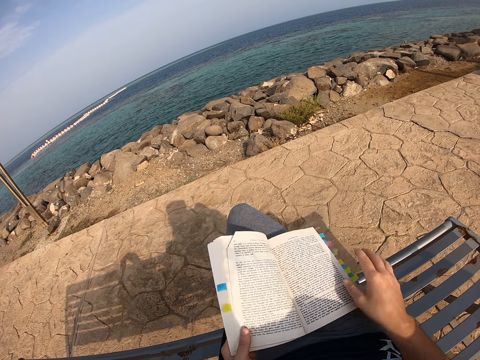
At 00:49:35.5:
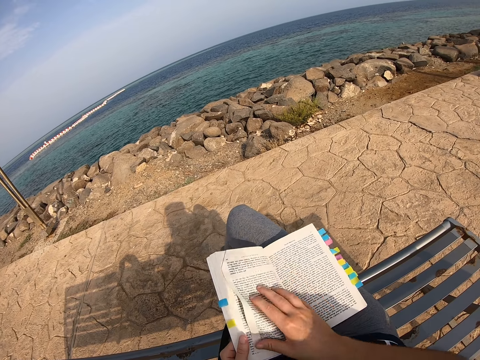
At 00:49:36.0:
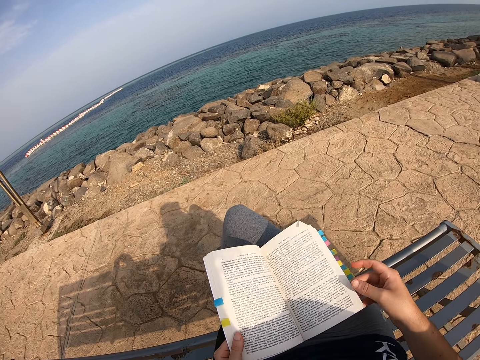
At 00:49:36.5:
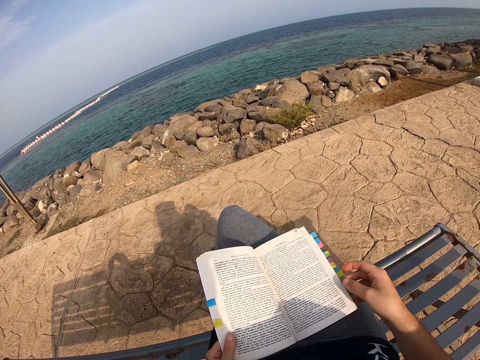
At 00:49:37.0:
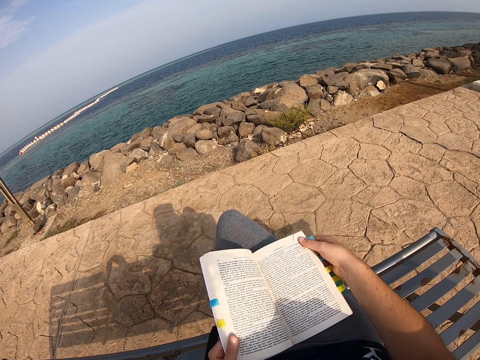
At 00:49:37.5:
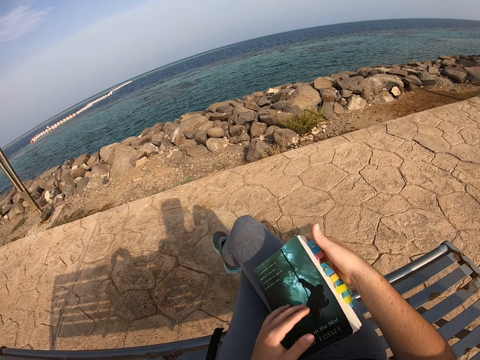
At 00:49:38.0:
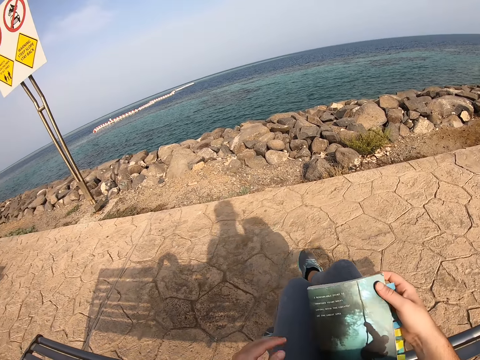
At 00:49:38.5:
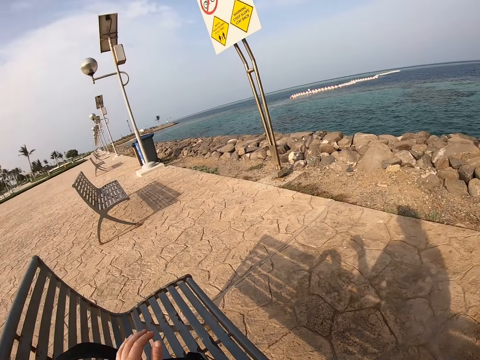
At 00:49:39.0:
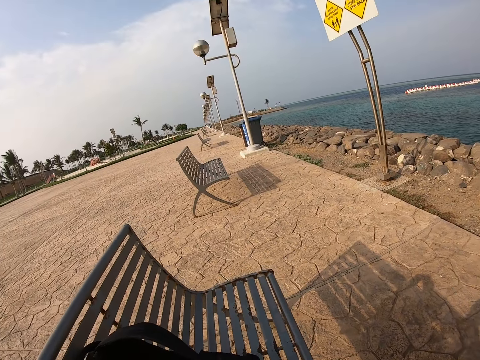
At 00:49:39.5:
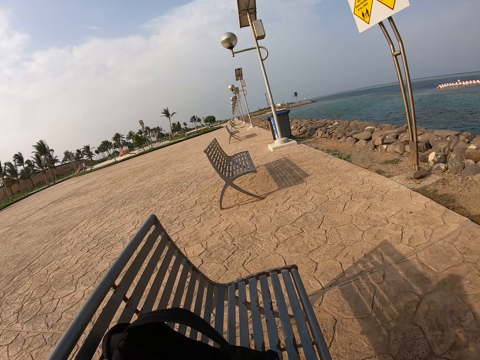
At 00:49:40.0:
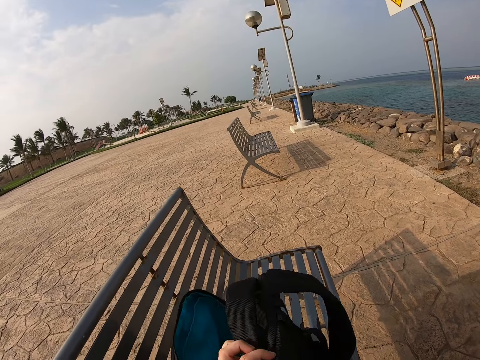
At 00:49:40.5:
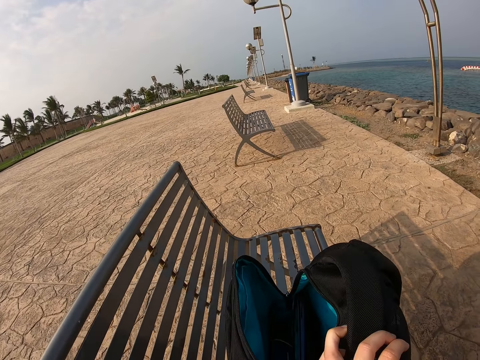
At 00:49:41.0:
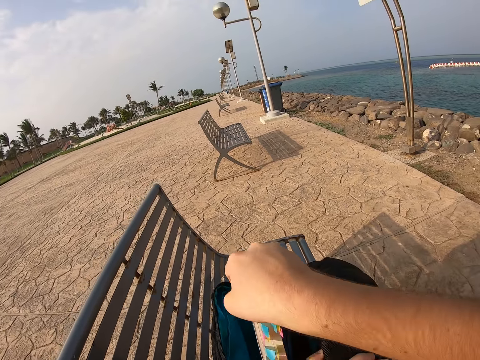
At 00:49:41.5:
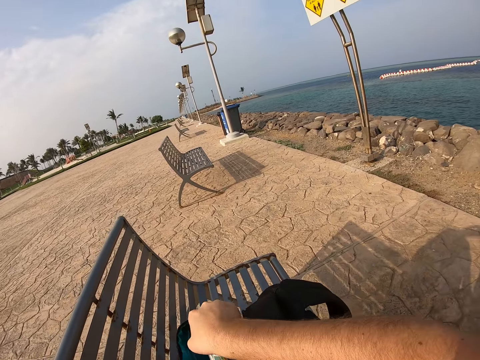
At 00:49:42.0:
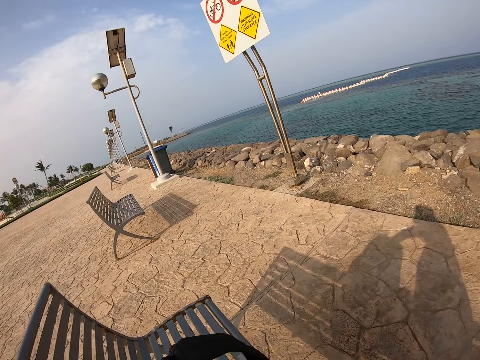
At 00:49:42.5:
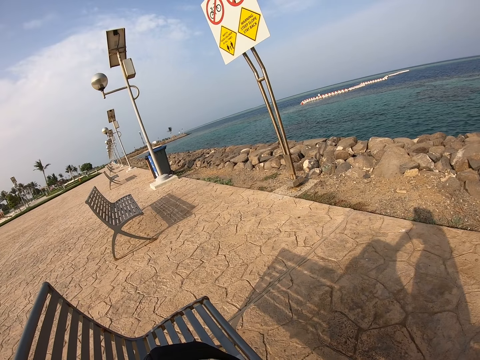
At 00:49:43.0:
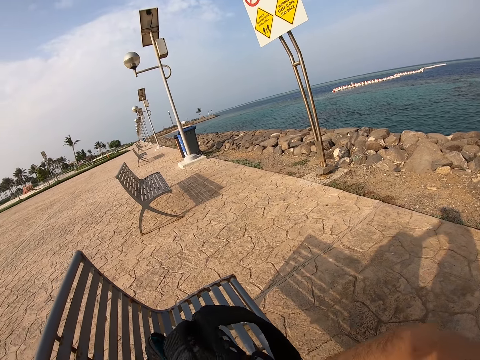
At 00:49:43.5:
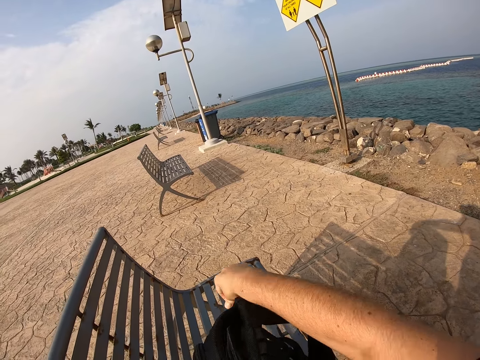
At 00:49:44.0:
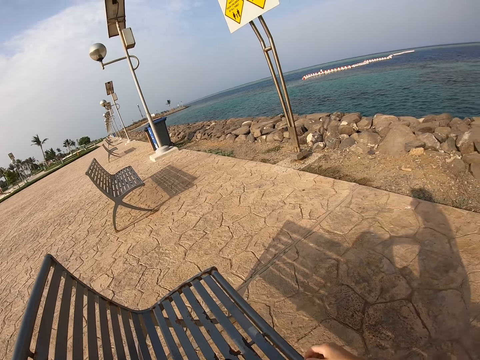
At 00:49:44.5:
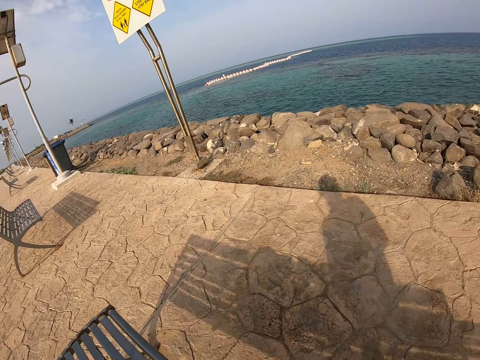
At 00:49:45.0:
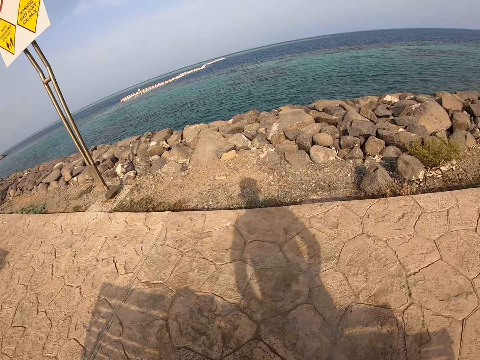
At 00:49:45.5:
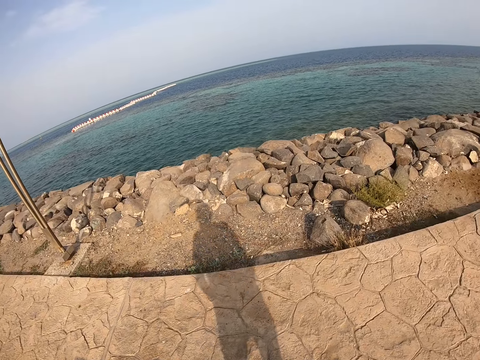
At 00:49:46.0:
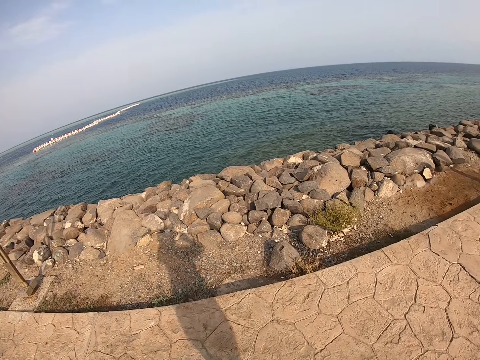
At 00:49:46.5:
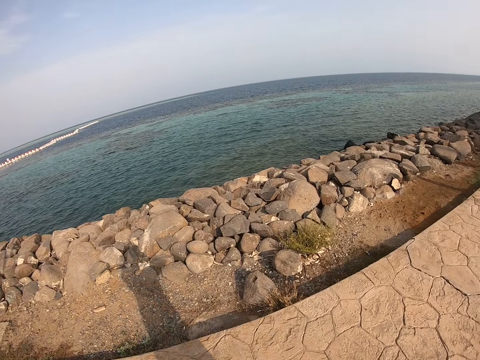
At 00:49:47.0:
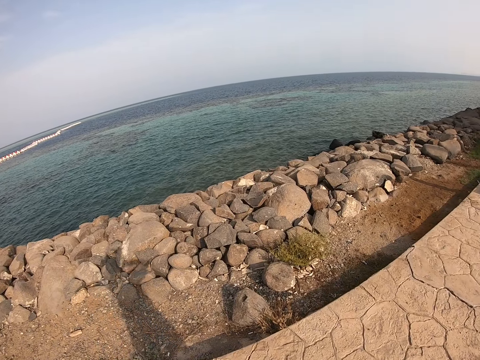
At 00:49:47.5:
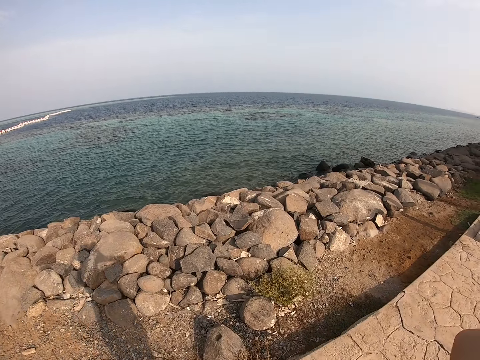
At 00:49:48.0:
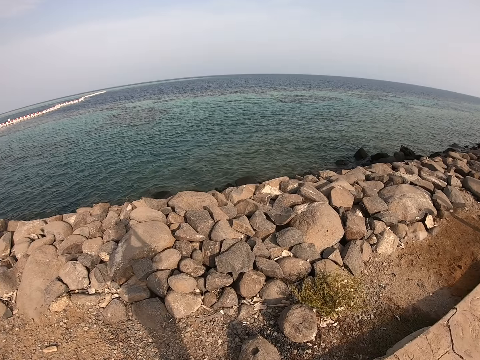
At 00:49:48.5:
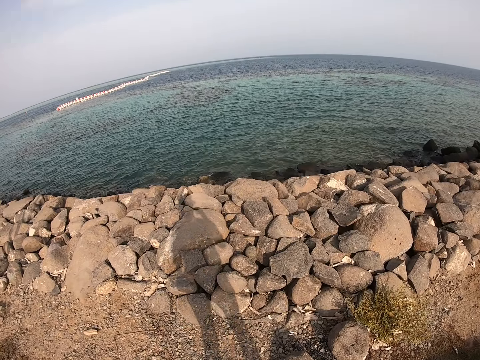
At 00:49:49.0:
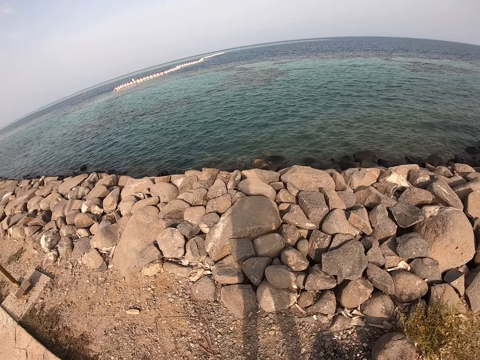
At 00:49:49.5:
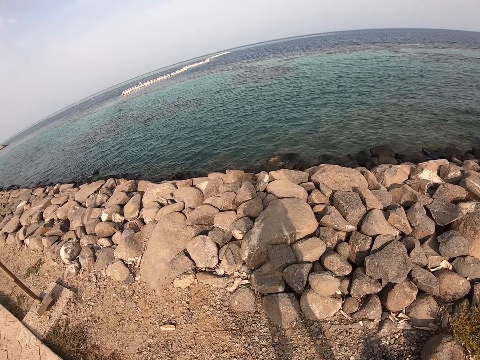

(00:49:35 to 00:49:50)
The camera wearer places the novel on the laps. They turn the page of the novel, read the novel, and move the right hand. They wake from the bench. They close the novel, drop the right leg, move the left hand, and look around. They move a bag, move the novel, and put the novel inside the bag. They look around, close the bag, move the right hand, and look around. They walk on the pavements. They walk on the pavements again. They look around the sea. They walk the compound.

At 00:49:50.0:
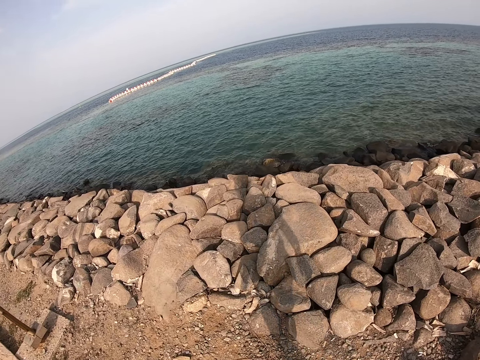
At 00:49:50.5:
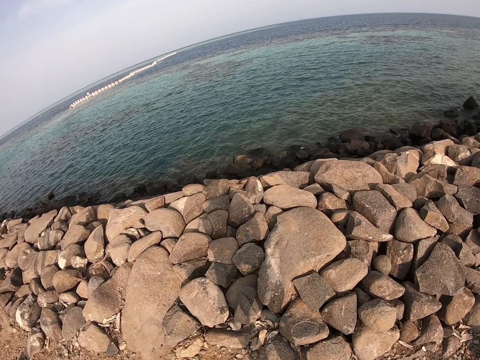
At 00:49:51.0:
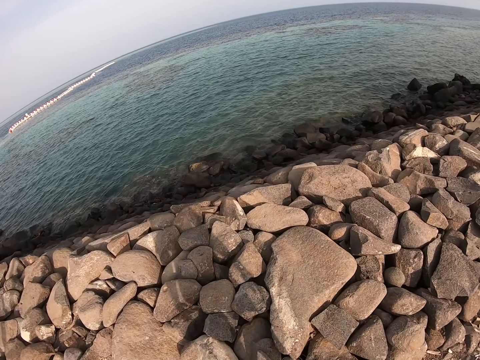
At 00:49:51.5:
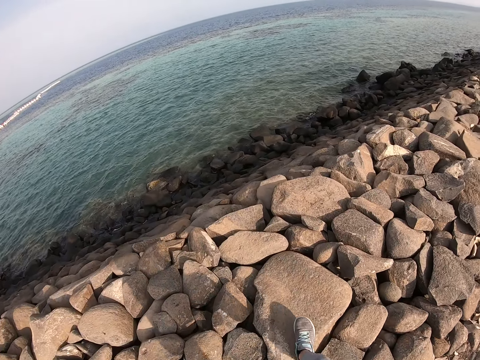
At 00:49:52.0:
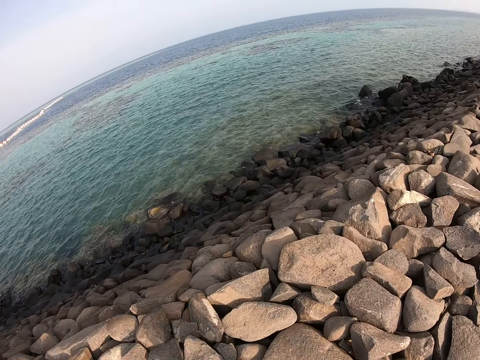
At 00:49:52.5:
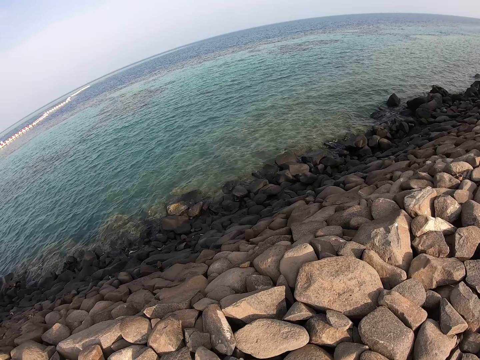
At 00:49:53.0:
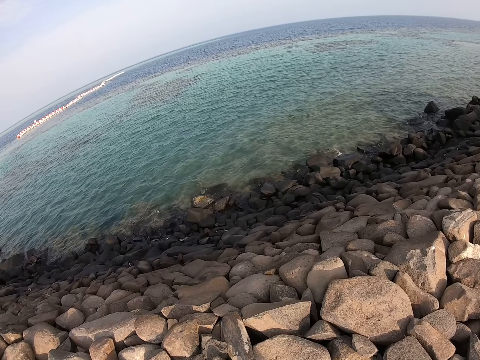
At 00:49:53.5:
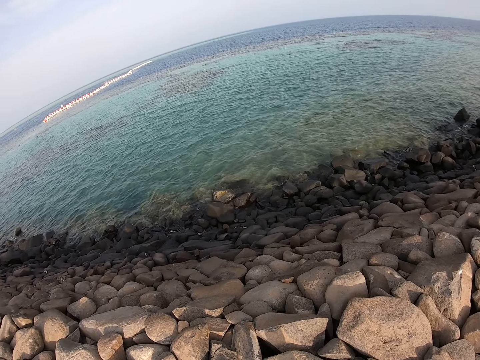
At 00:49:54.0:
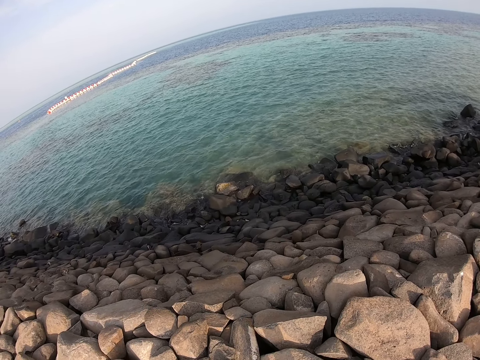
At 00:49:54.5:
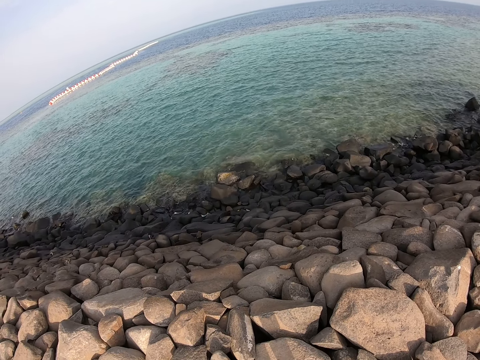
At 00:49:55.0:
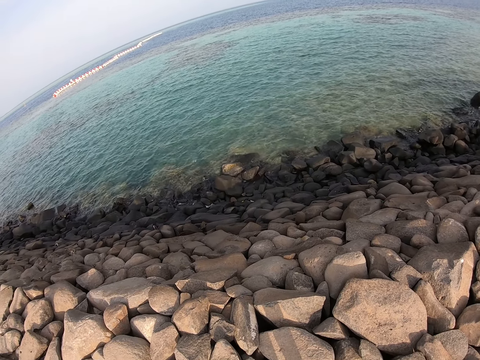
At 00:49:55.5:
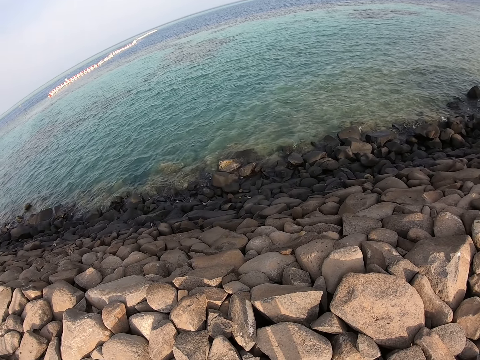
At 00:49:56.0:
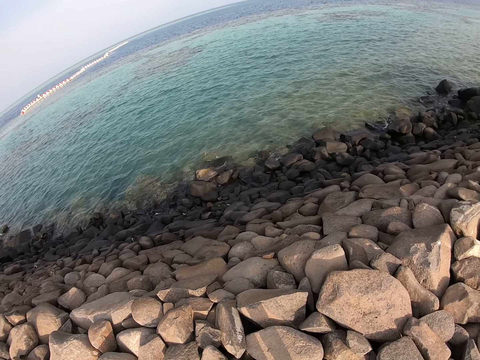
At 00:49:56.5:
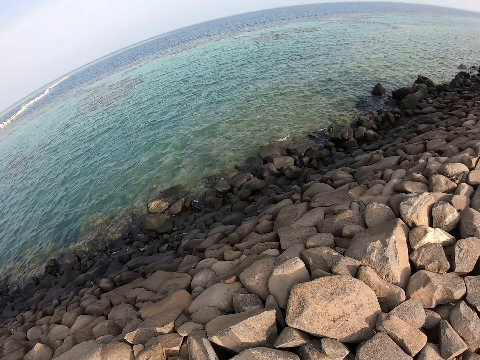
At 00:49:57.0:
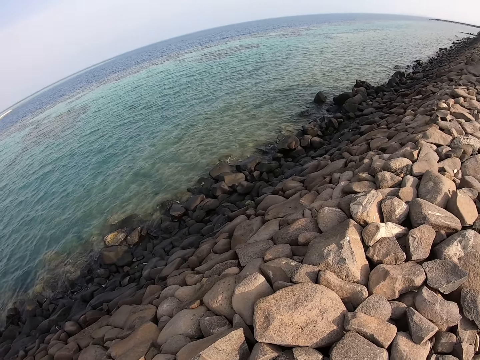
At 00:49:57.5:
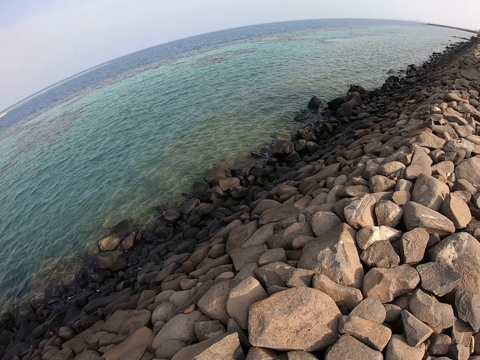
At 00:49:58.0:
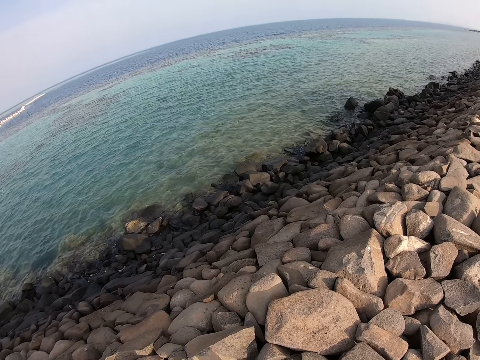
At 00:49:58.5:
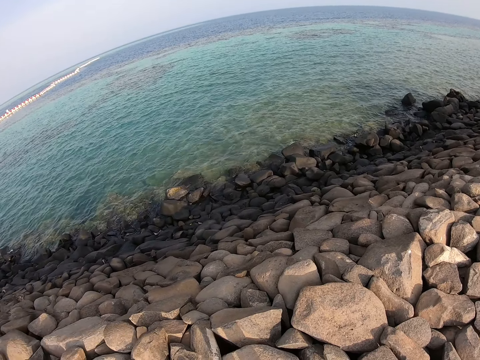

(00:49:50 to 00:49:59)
The camera wearer steps on the stones. They look around. They look at the sea.

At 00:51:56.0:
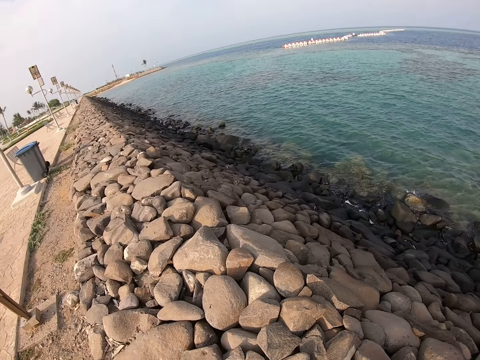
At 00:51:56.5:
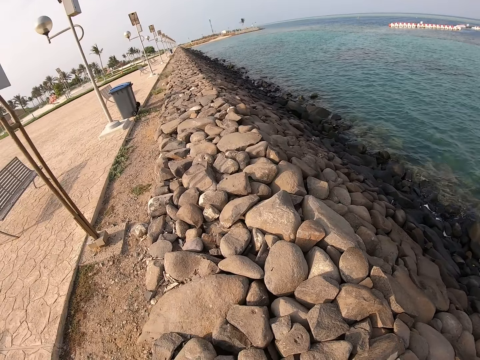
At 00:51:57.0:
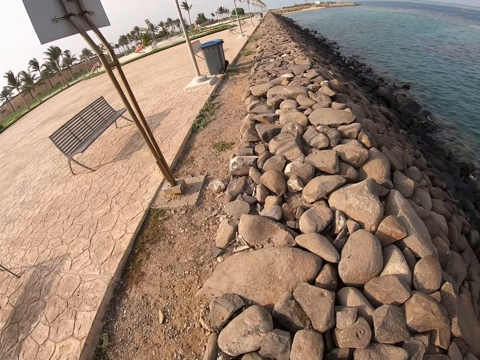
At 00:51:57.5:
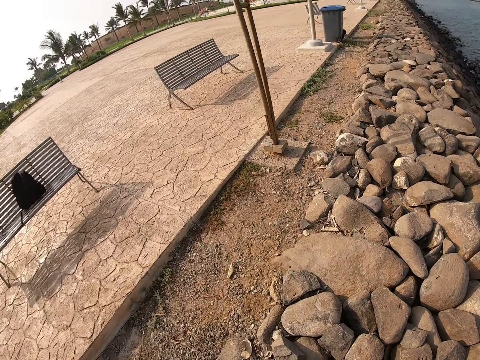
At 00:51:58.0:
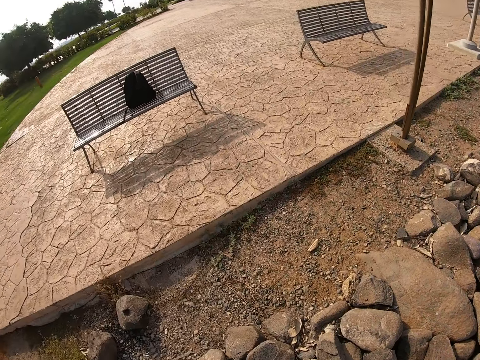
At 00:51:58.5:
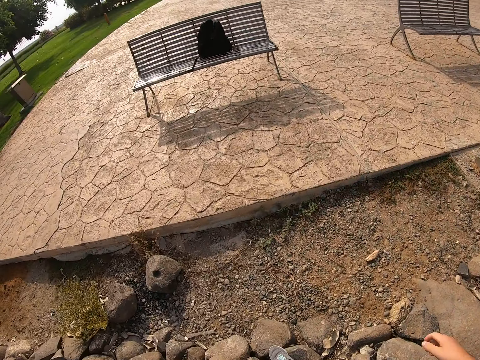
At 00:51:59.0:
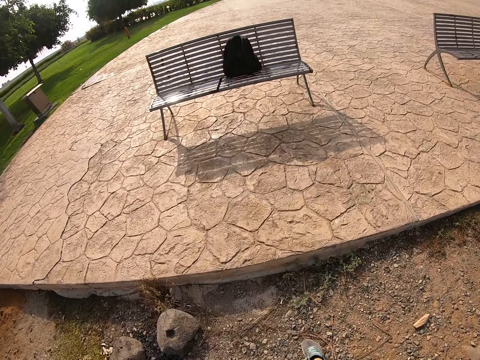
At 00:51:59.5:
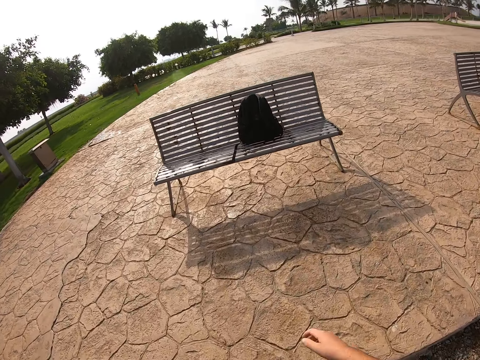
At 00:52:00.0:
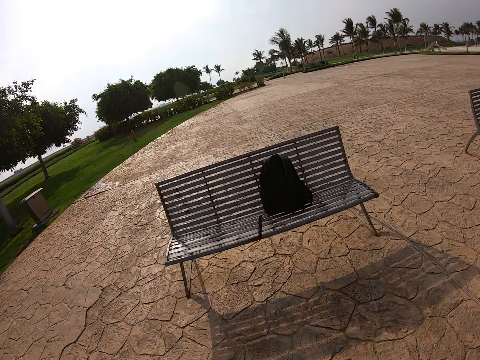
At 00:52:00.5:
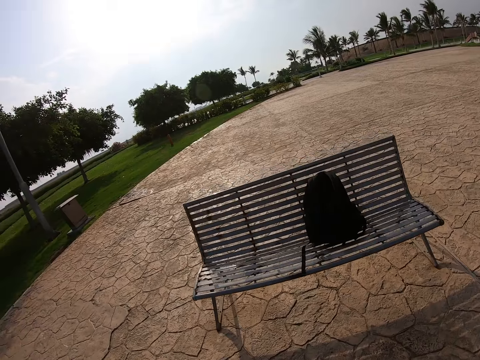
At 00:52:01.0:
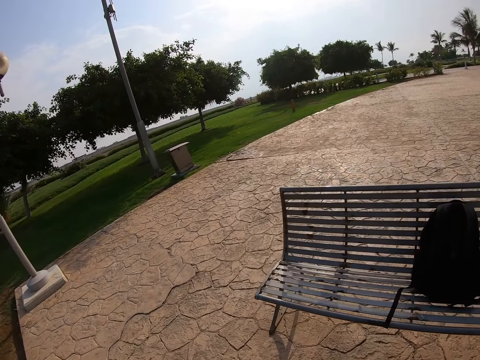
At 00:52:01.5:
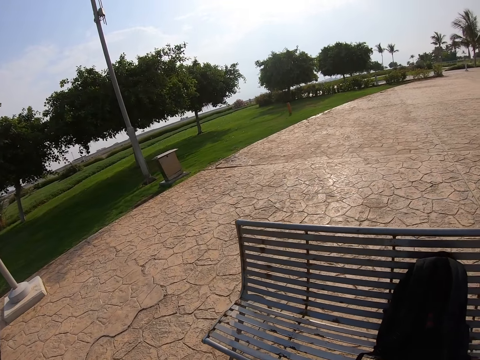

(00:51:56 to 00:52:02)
The camera wearer walks on the pavements around the compound.
